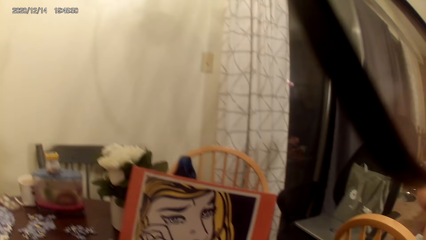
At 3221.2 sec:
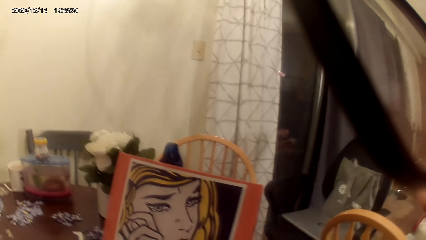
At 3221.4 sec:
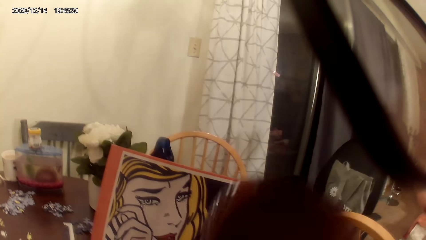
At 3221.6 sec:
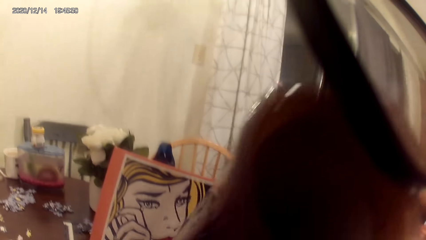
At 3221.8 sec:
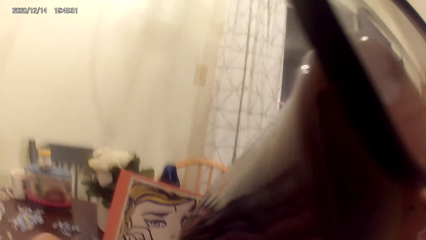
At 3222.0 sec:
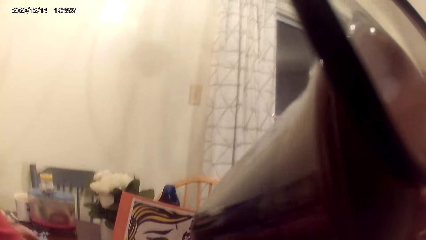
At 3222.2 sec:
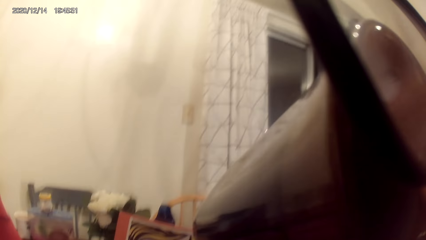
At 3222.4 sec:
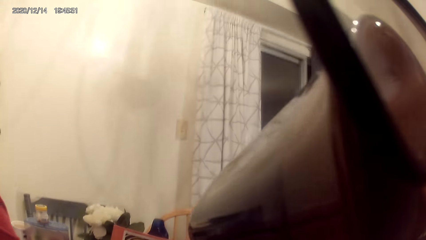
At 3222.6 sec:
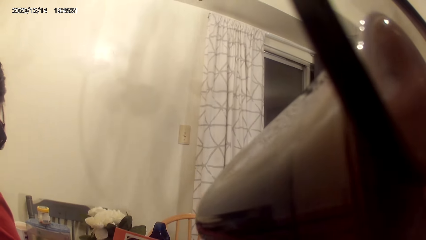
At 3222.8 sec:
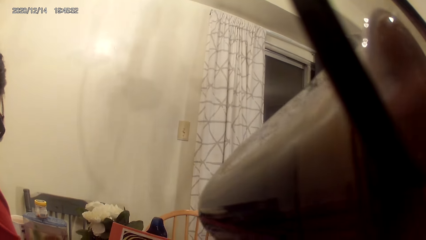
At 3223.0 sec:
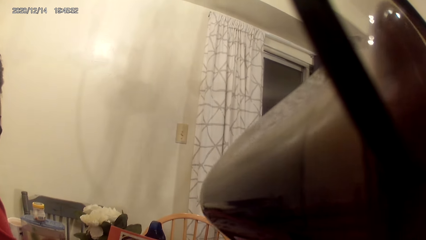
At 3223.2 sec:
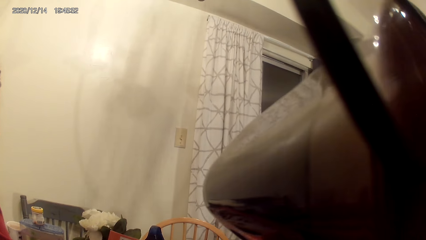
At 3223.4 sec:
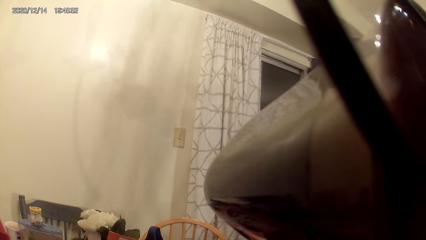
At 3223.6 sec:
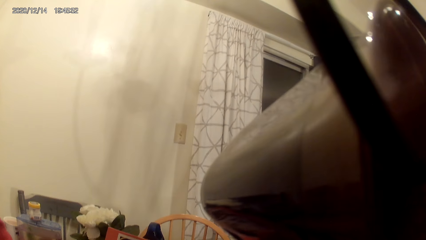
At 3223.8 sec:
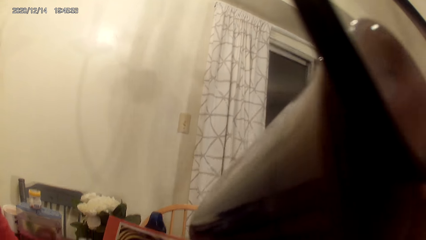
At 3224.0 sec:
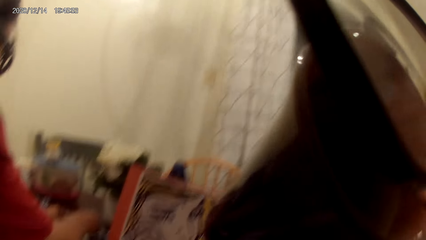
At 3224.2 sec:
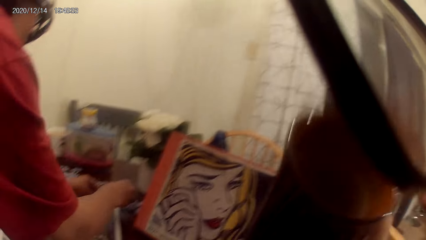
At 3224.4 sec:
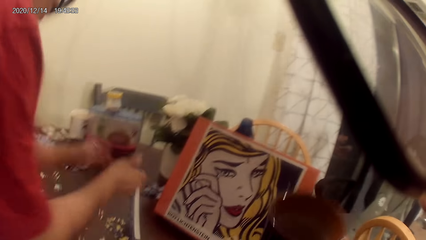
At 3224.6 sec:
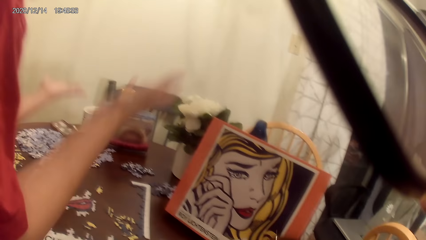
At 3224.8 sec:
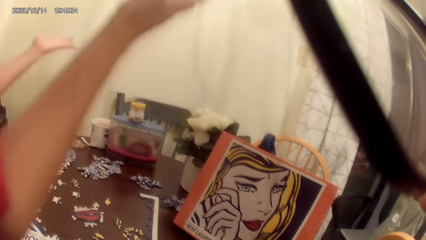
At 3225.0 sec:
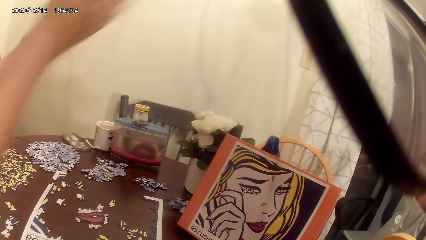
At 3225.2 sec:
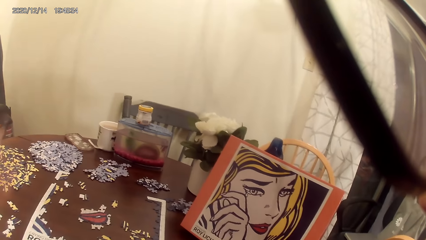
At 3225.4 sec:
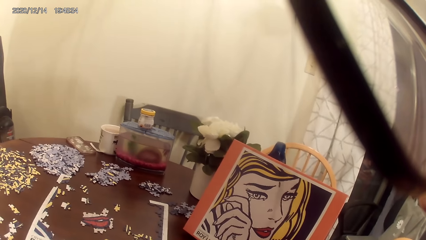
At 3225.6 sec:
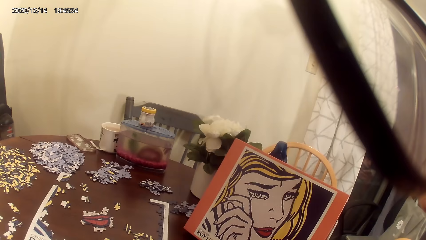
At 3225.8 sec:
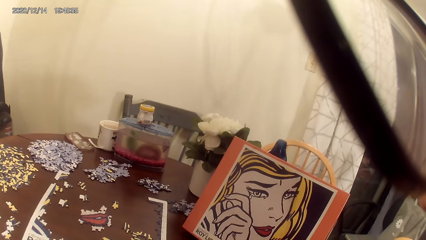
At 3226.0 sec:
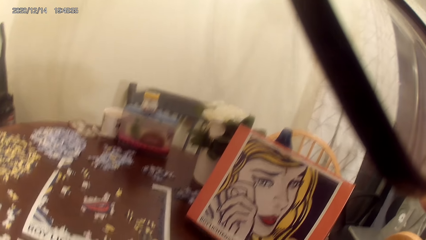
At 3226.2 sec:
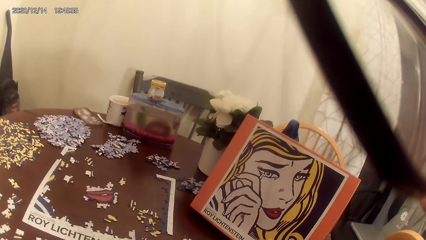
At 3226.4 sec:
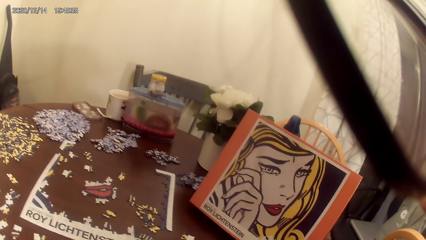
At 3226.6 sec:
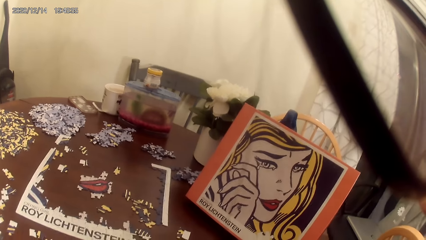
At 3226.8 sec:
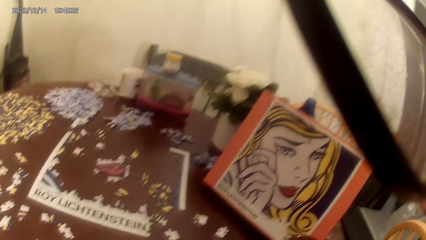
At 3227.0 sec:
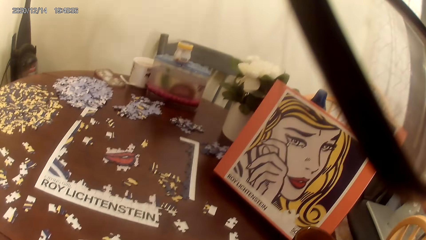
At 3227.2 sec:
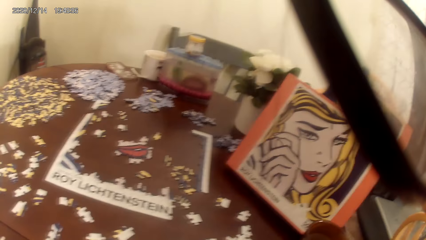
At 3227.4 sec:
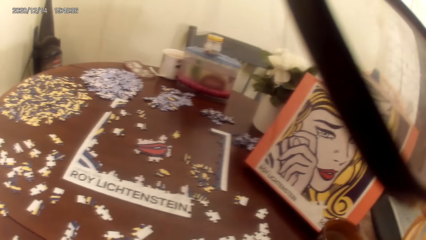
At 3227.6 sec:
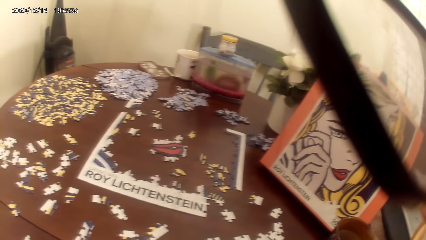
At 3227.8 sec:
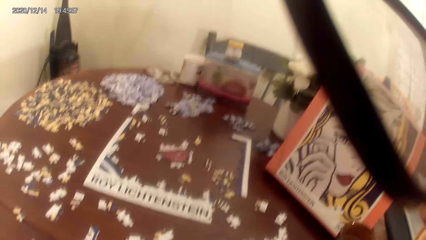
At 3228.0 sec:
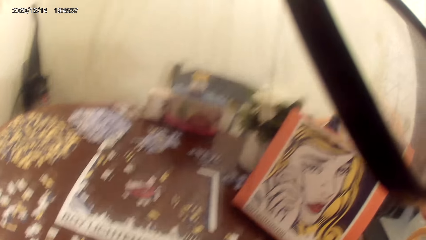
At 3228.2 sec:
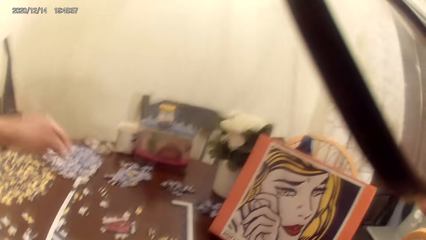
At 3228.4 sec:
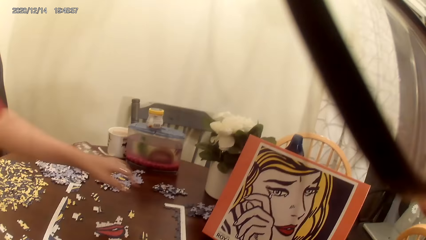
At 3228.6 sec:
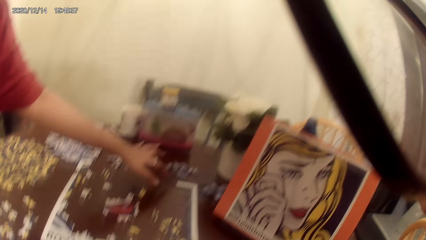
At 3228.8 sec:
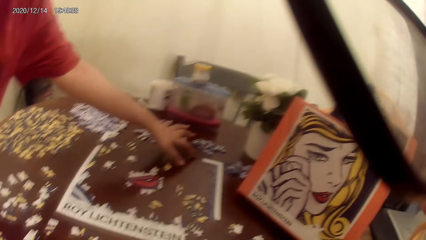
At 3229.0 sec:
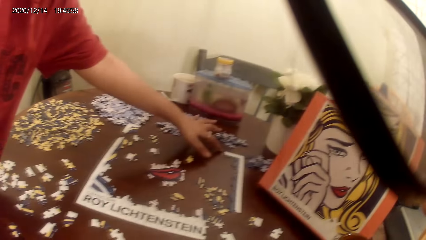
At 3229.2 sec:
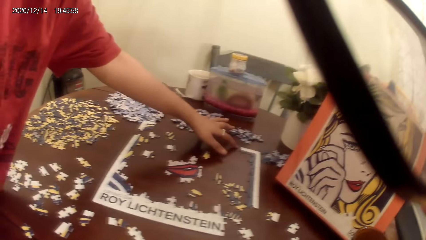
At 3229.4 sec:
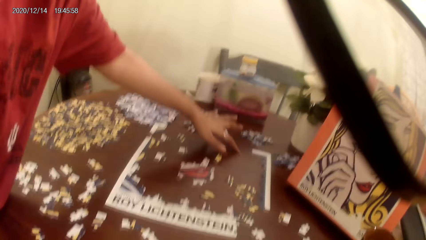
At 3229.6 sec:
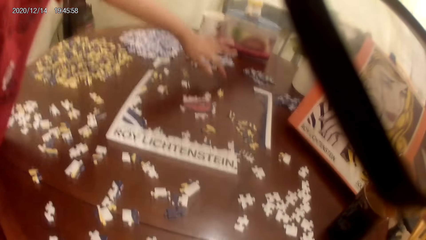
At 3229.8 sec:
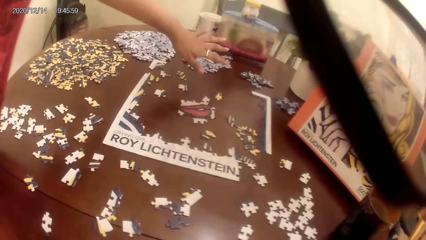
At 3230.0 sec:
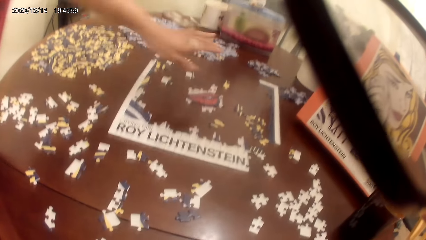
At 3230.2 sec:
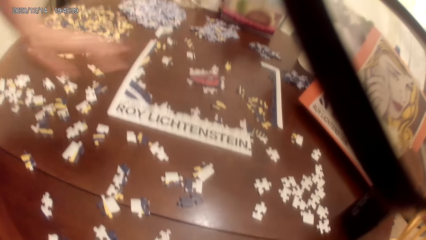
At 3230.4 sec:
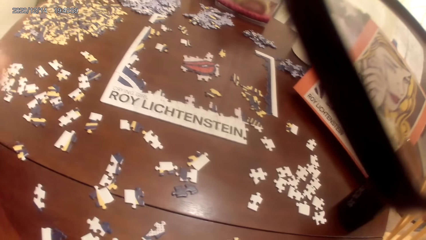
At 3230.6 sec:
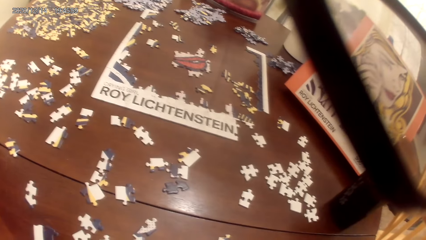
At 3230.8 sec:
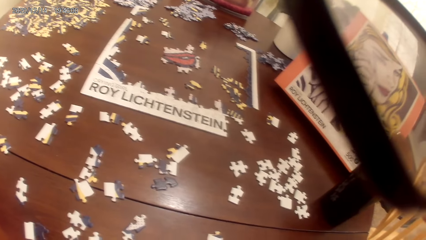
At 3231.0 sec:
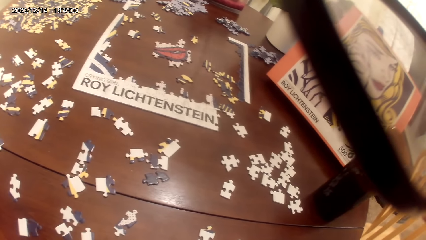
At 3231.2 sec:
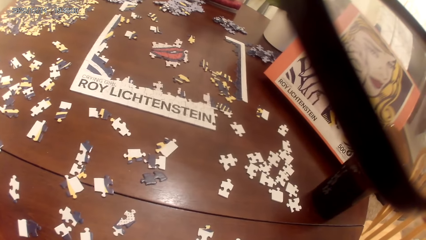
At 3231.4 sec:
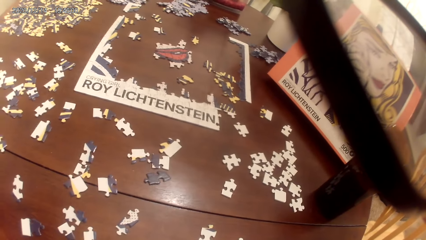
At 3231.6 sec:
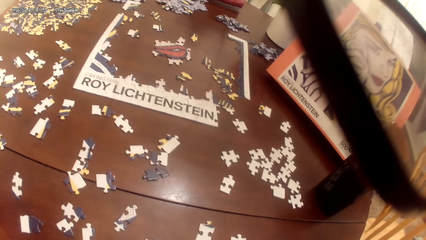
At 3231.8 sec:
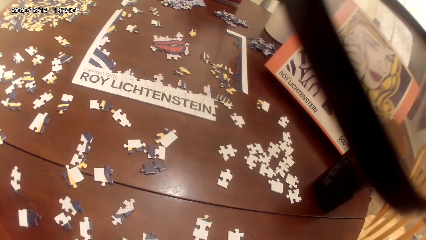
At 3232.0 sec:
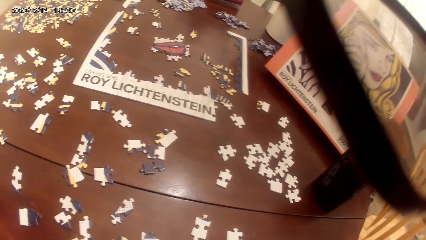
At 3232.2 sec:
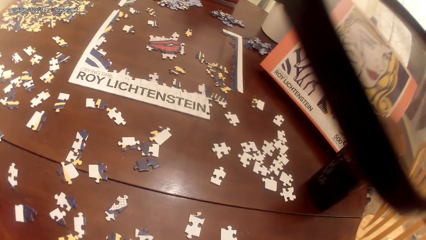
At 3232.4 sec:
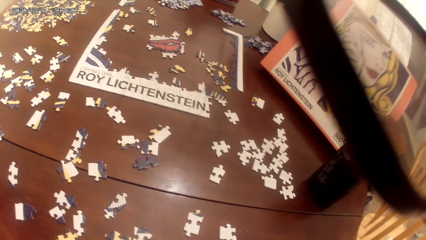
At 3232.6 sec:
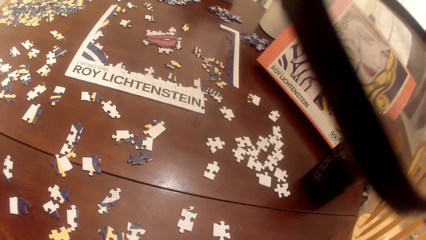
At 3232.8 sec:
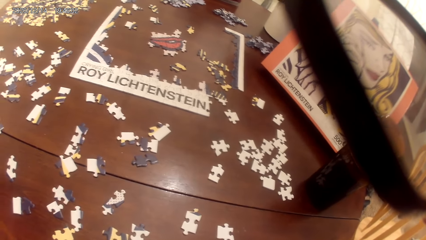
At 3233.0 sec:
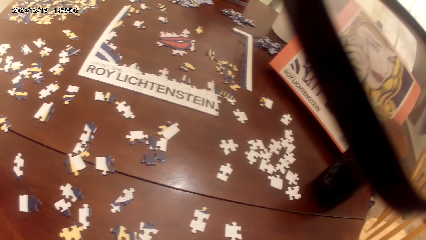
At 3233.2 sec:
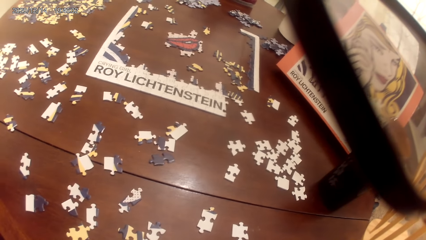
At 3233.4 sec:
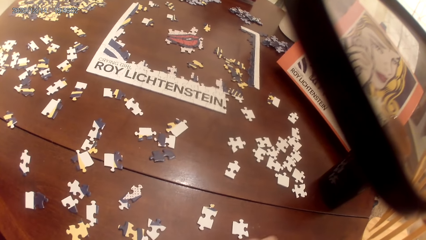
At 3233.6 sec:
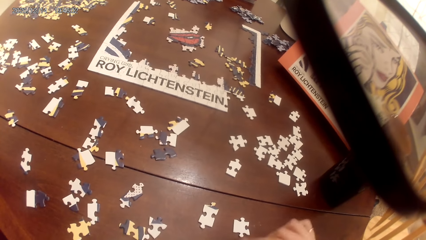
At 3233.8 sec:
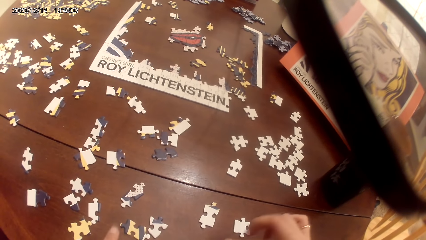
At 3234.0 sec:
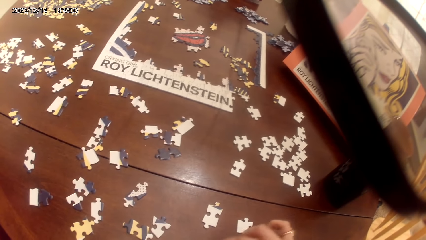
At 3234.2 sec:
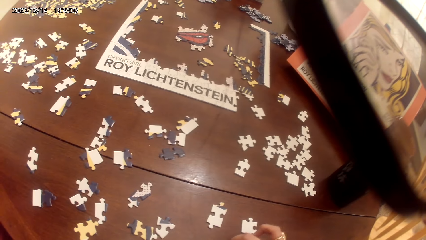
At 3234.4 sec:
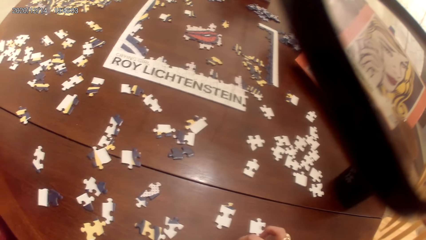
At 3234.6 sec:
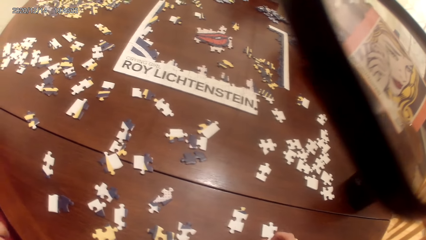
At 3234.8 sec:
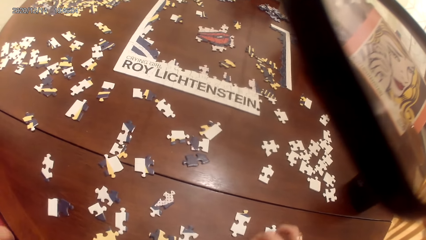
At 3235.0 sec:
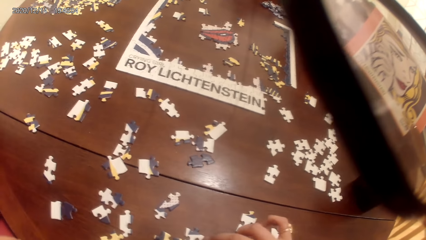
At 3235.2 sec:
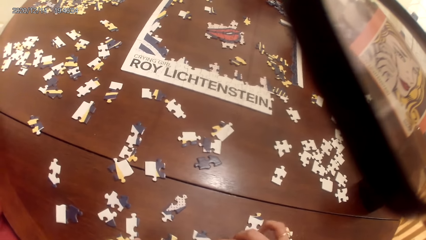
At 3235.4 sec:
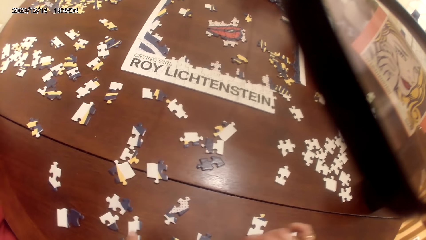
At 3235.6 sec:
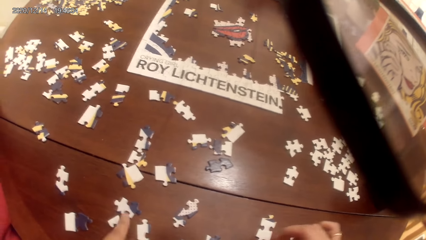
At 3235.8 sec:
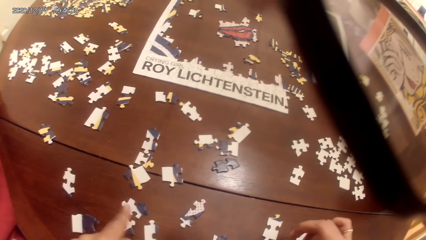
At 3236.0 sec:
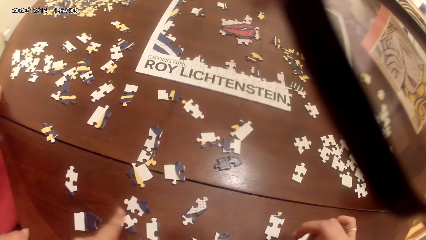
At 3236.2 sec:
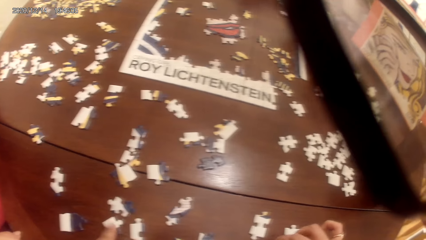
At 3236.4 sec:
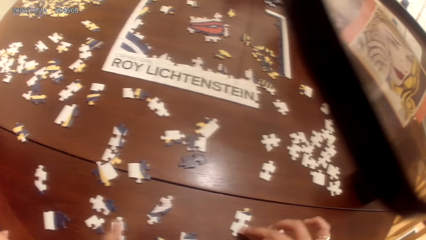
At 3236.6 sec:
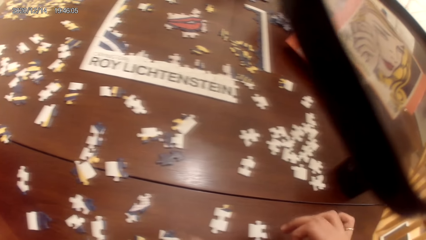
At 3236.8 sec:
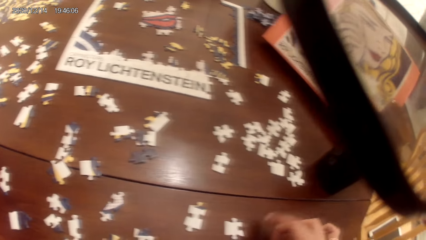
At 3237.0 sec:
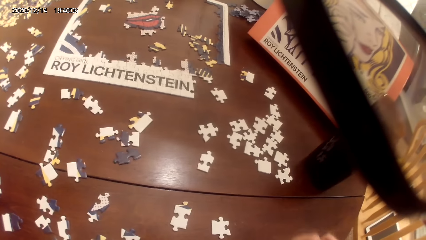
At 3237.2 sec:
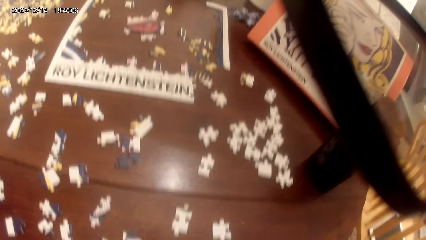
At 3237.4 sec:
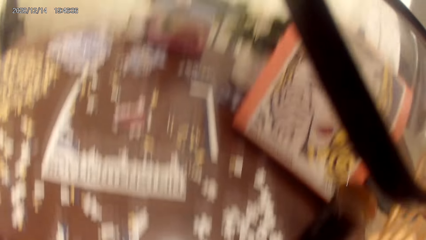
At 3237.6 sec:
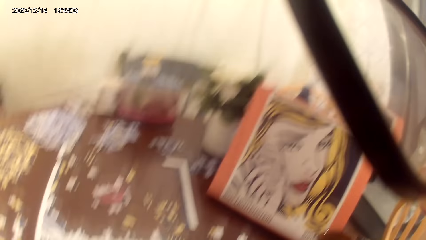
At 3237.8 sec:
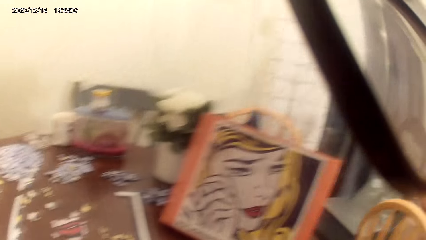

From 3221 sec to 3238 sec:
The camera wearer drinks tea and talks with a lady. The lady moves hands. The camera wearer talks with the lady and looks around. The lady plays the jigsaw puzzle. The camera wearer looks around.
